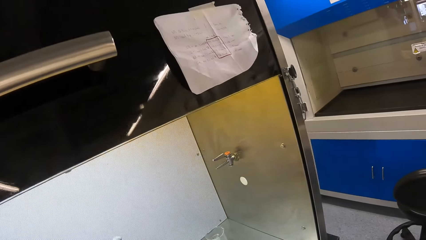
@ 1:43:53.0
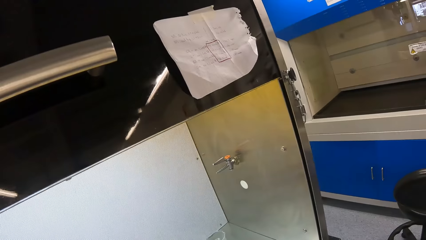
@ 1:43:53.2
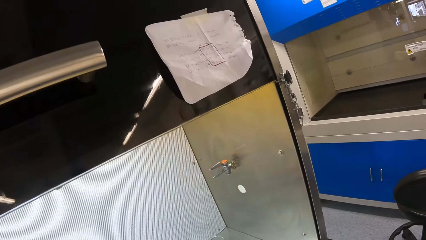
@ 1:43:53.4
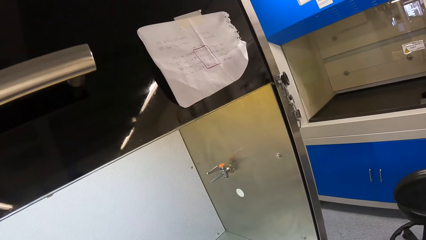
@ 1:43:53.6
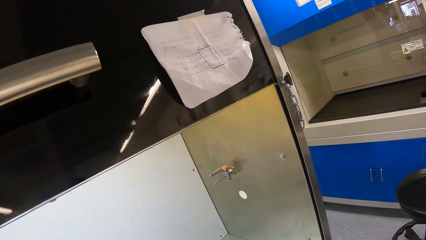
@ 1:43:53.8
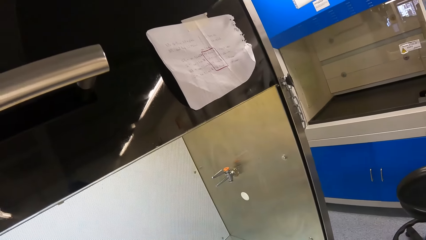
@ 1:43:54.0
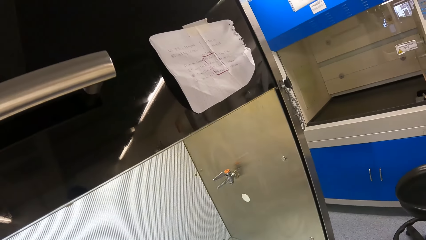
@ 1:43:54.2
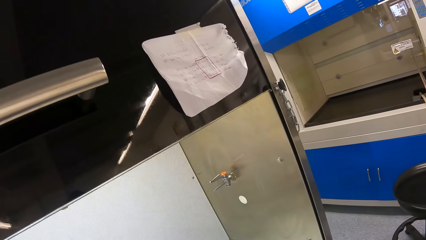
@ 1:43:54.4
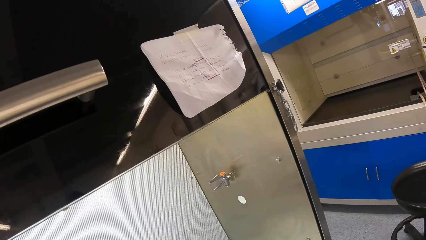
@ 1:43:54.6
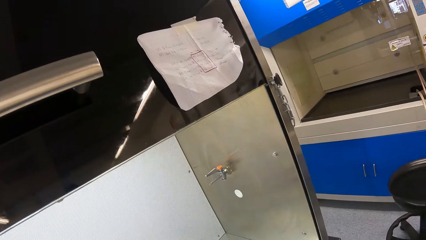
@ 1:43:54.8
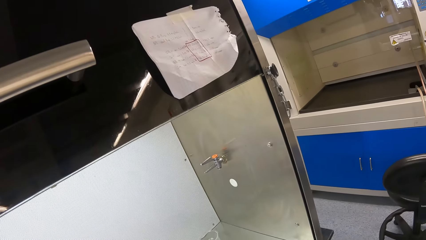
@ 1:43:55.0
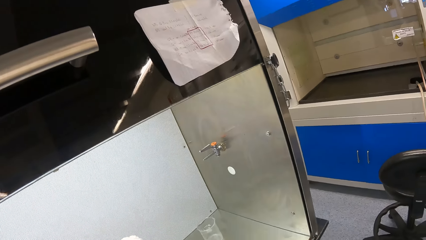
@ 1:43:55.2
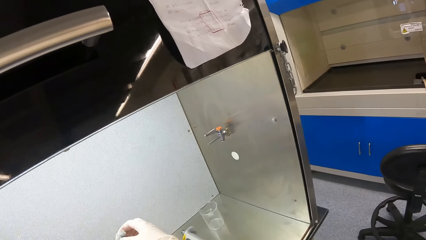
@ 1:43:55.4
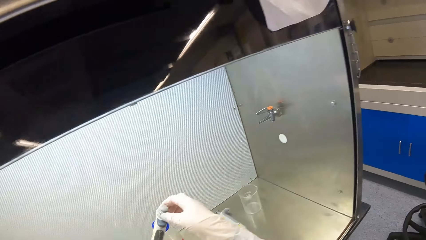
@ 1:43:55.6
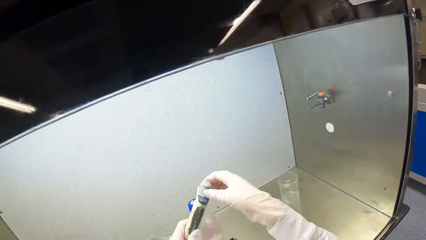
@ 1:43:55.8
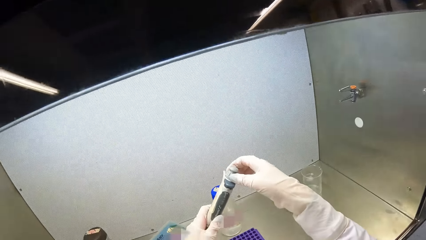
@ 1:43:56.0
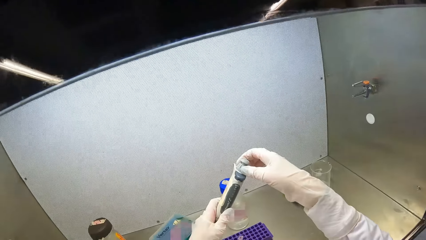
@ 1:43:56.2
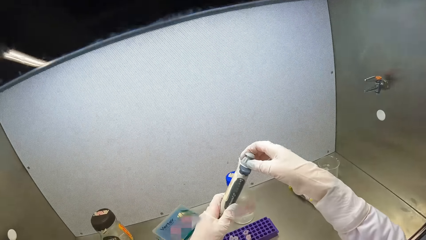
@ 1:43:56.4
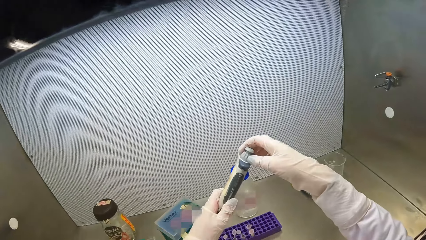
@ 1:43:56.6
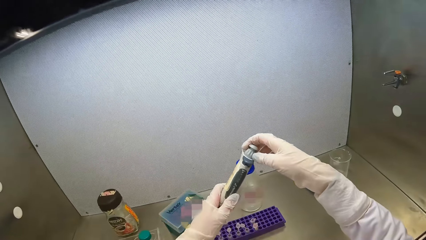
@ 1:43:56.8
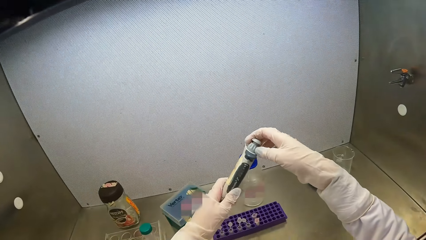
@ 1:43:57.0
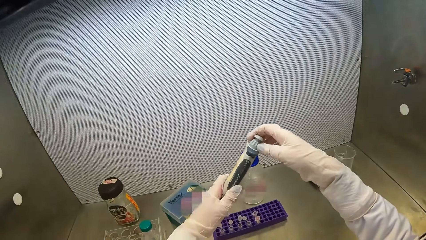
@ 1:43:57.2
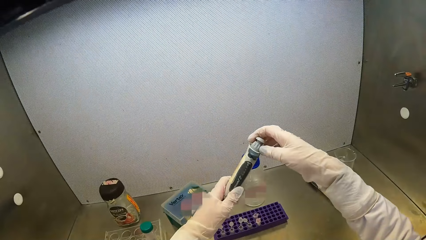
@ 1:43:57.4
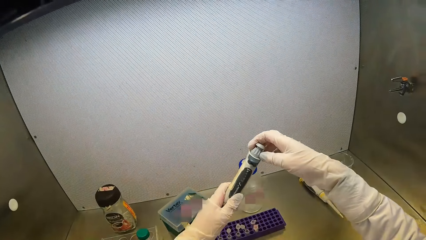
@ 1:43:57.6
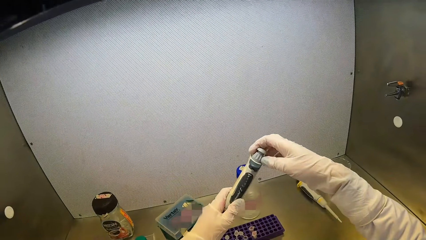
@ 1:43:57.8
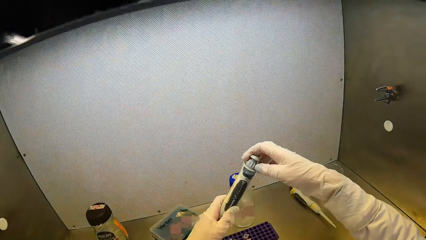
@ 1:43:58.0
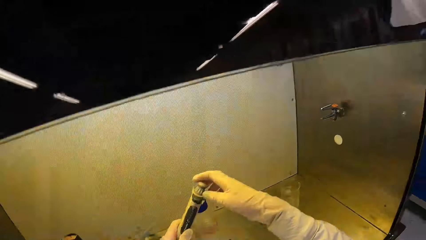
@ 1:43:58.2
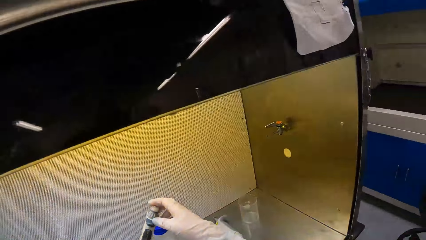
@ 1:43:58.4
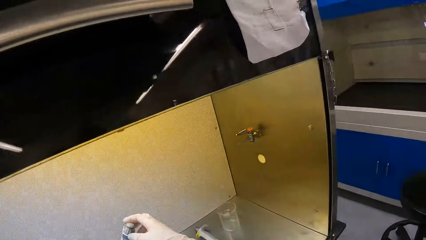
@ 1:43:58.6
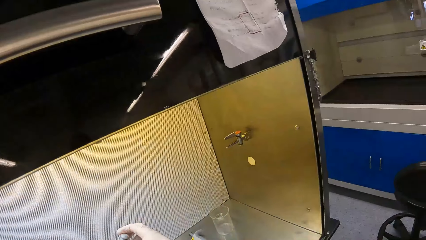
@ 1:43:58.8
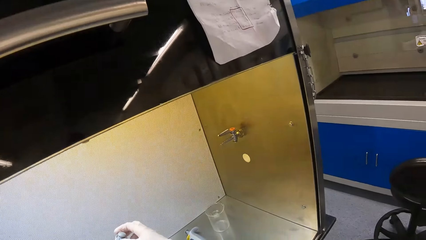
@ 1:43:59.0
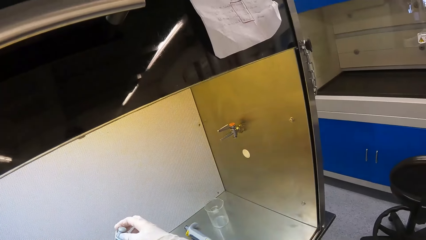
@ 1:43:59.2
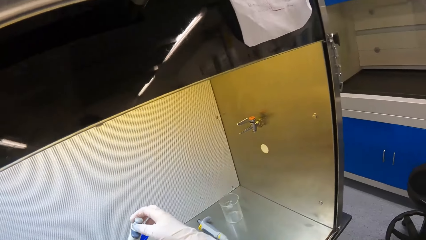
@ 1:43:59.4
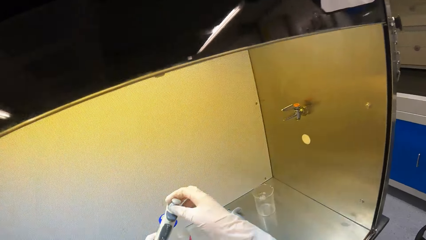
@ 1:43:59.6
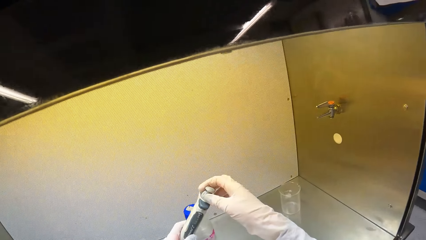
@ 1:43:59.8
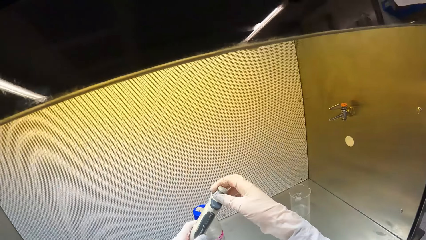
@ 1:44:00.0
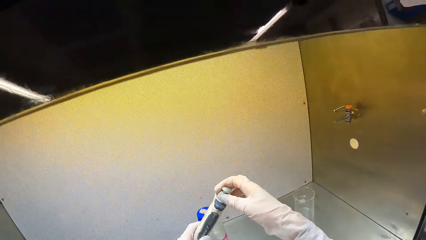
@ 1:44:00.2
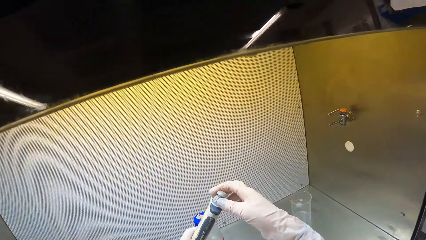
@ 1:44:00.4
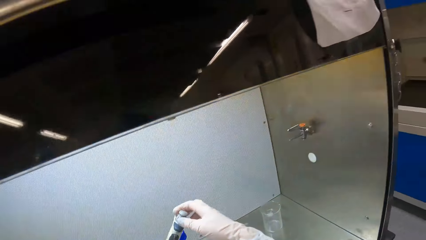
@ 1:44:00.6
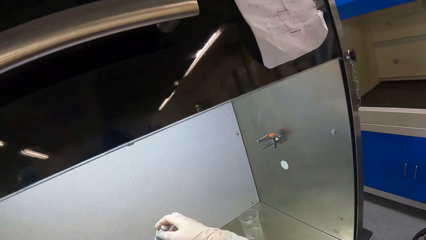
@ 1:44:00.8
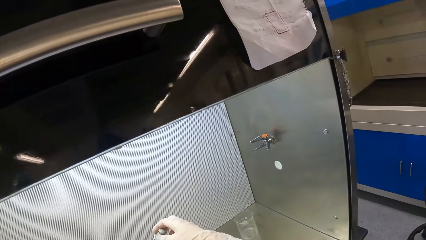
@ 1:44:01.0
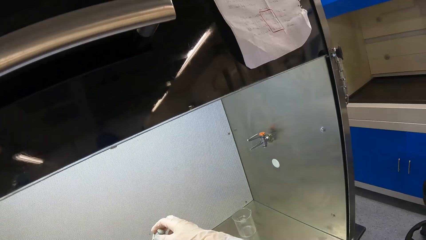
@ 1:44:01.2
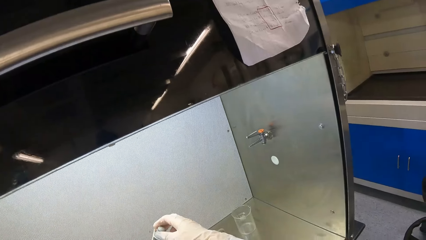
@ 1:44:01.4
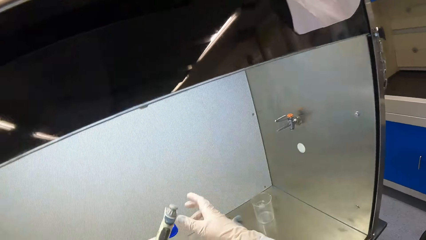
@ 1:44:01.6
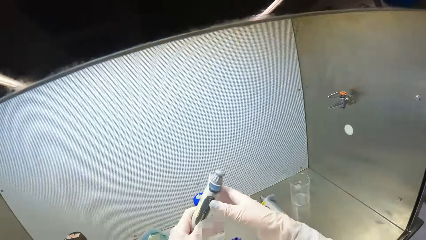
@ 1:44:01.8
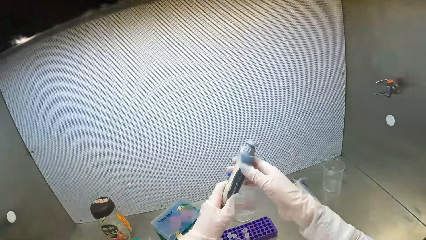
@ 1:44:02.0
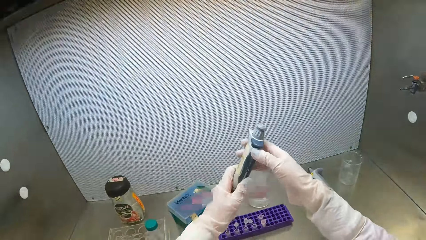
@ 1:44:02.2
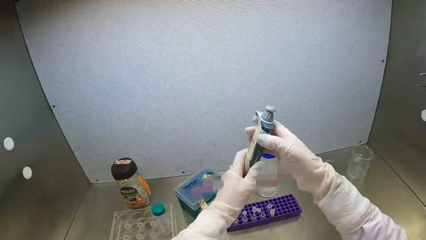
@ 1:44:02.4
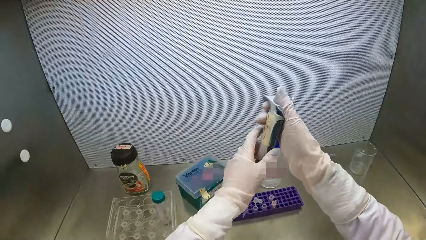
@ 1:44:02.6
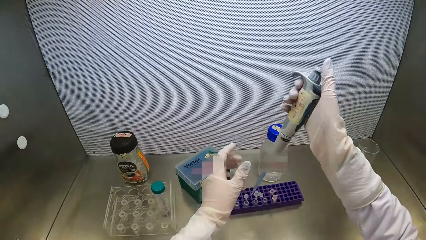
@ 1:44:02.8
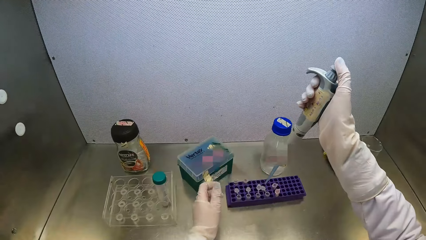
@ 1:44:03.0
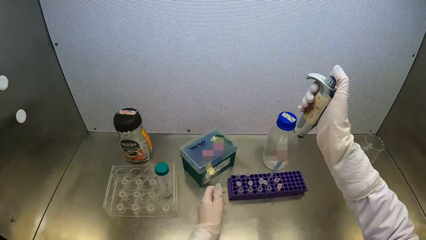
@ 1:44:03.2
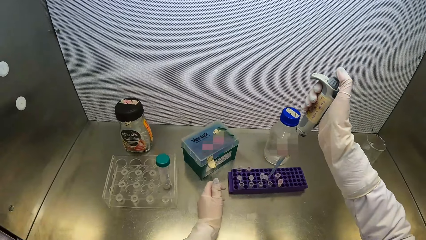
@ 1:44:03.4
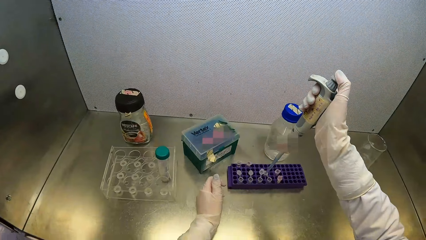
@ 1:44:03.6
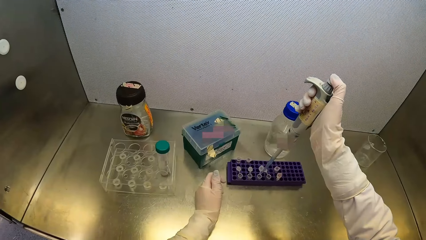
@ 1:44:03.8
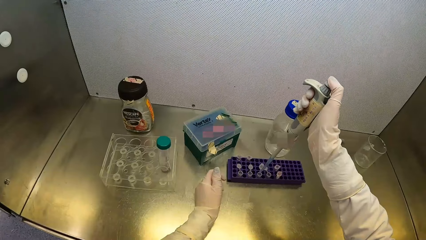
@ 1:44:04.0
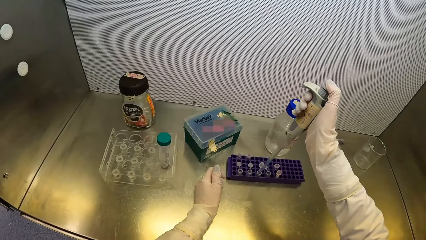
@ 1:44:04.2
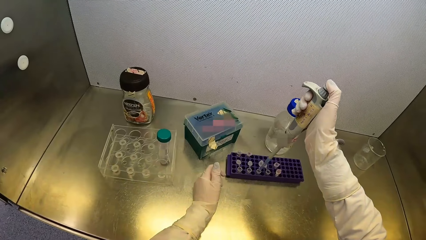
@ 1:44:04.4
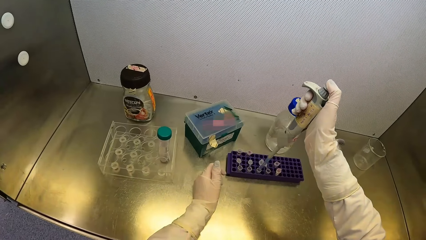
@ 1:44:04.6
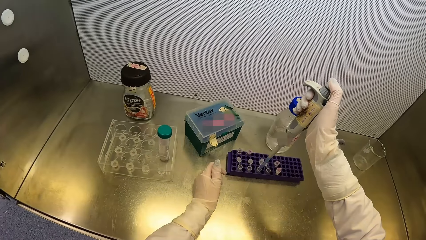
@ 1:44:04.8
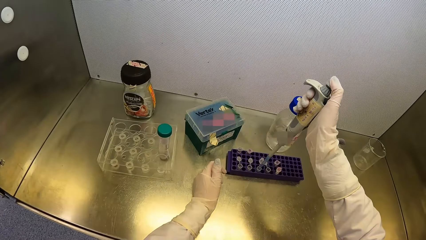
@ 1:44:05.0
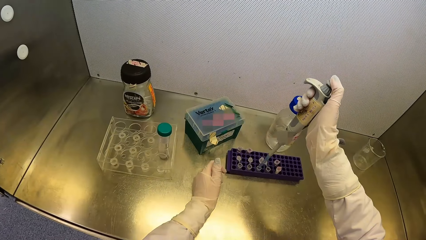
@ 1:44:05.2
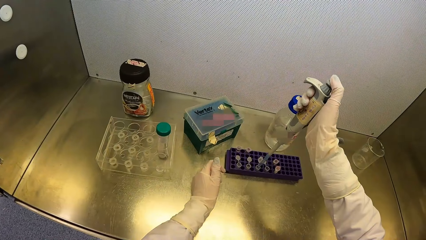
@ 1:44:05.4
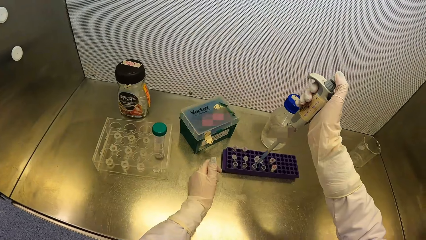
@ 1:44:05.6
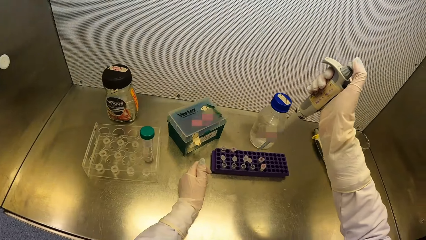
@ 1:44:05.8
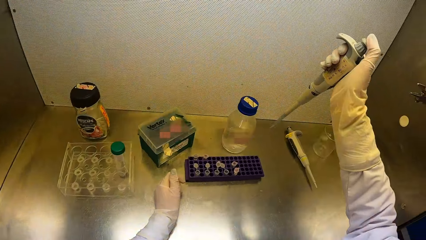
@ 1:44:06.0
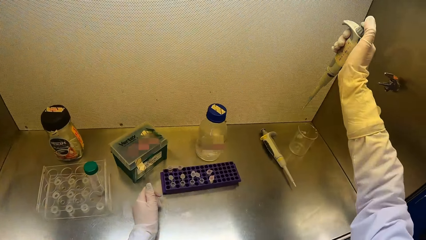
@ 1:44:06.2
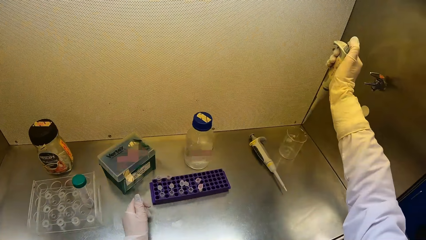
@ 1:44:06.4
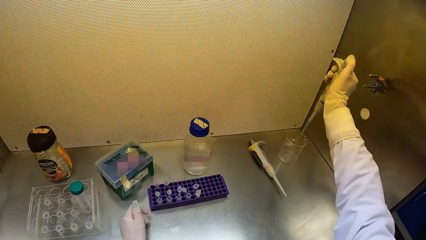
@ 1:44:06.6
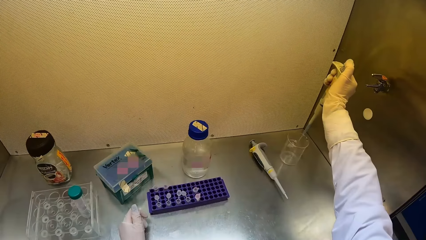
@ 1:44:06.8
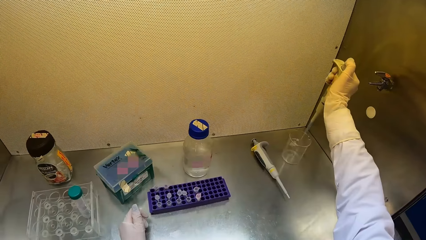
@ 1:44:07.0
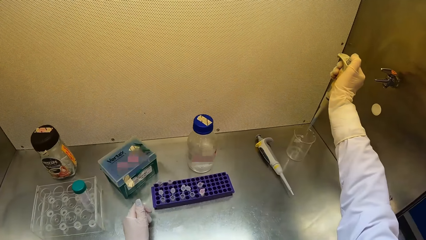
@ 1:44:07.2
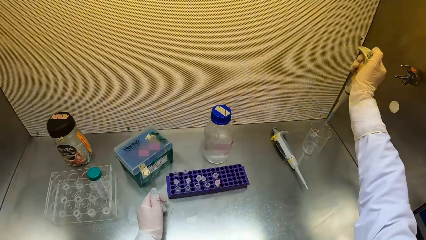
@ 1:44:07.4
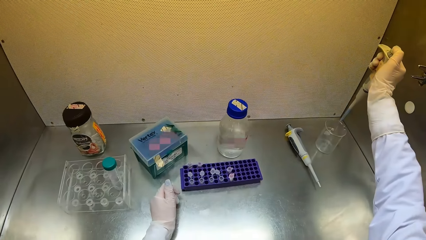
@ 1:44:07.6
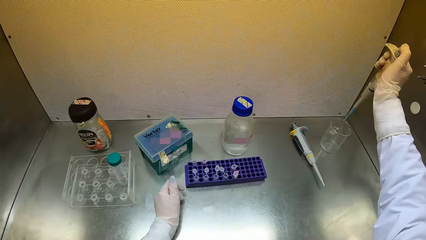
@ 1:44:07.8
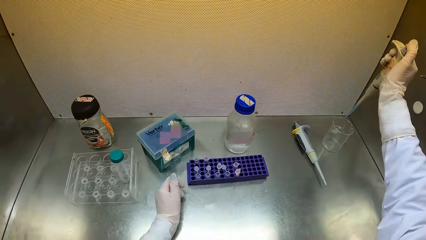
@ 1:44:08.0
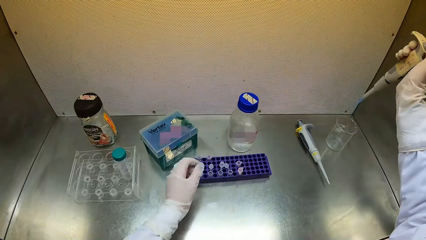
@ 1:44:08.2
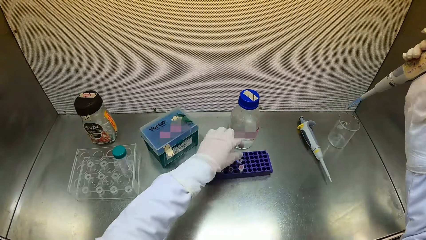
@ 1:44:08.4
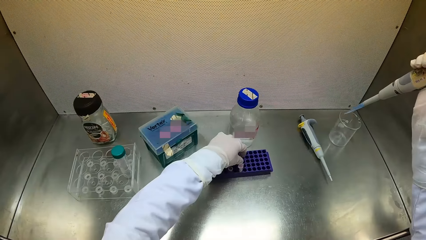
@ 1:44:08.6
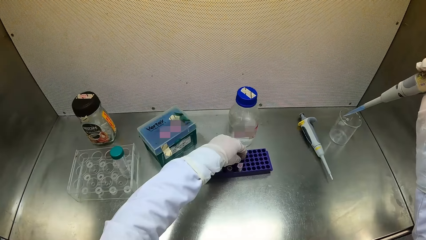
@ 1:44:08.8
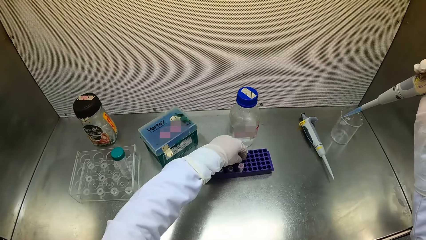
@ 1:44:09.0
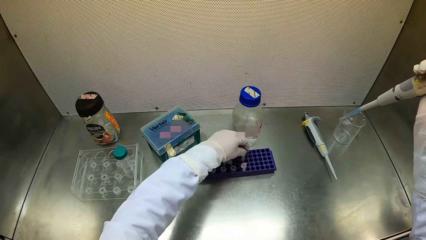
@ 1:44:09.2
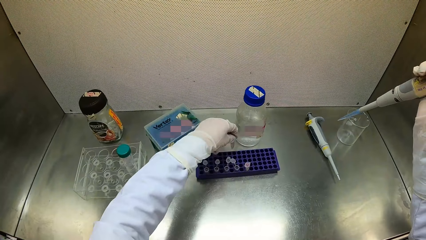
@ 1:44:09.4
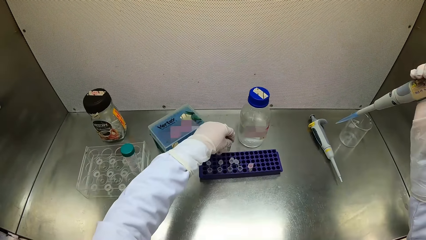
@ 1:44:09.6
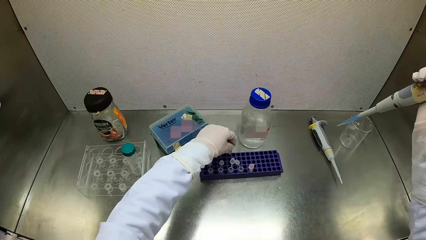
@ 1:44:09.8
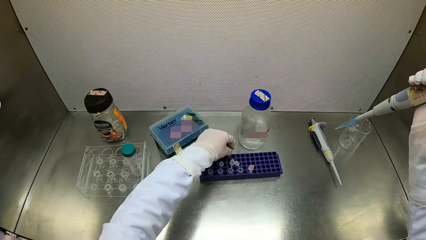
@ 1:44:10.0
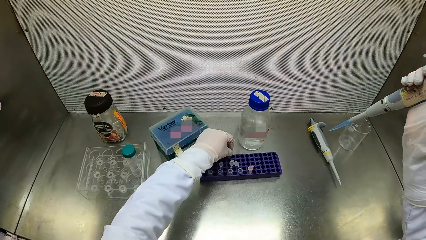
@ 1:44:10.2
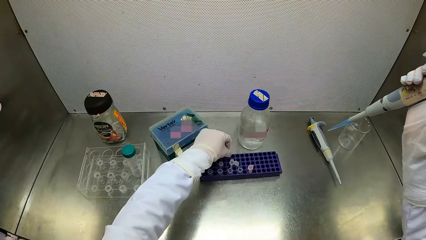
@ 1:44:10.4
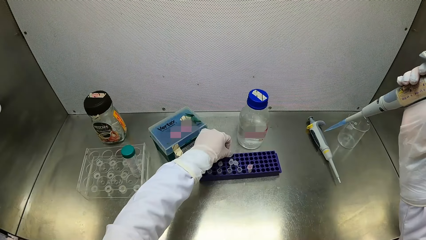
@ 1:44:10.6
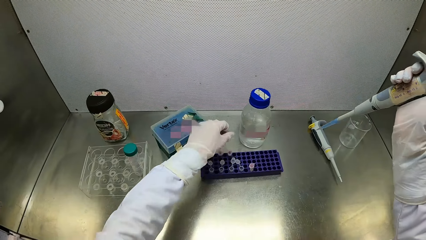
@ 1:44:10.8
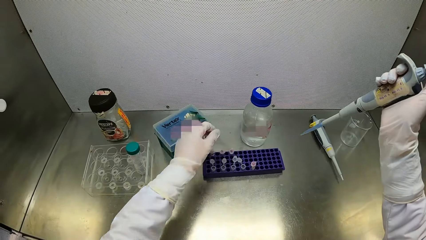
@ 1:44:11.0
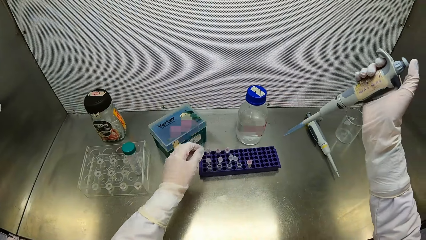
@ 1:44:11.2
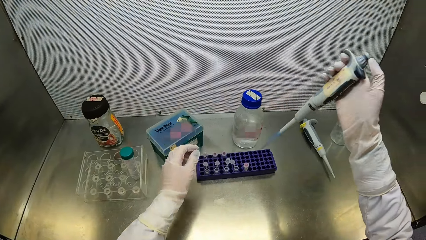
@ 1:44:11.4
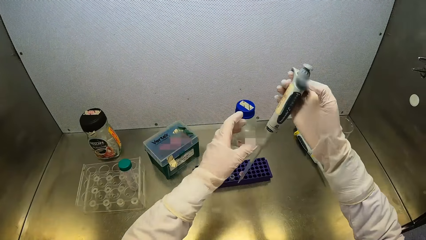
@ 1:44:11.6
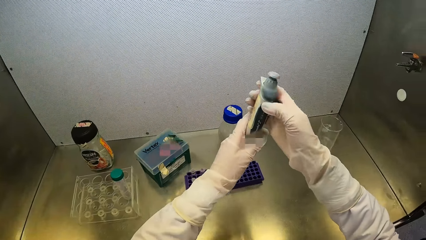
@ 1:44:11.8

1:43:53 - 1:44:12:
The camera wearer rotates the cap of the micropipette in her left hand with her right hand. She passes the micropipette in her left hand to her right hand. She transports the liquid on the tube with the pipette. She extracts polypropylene chemical from a vial in the vial tray on the table top of the fume cupboard with the micropipette in her right hand. She injects the polypropylene chemical in the micropipette in her right hand in the container on the table top of the fume cupboard. She takes a vial from the vial tray on the table top of the fume cupboard with her right hand. She puts the vial in her right hand in the vial tray on the table top of the fume cupboard.
